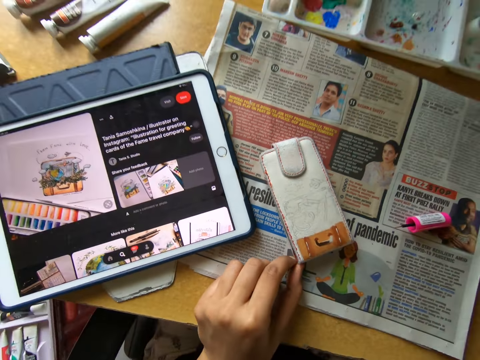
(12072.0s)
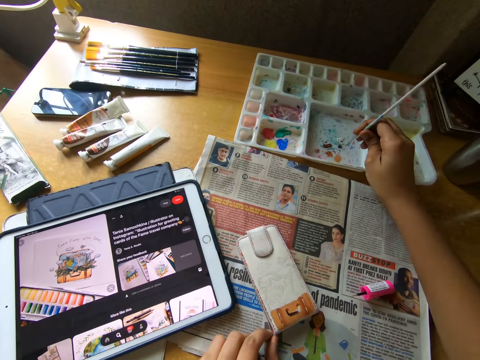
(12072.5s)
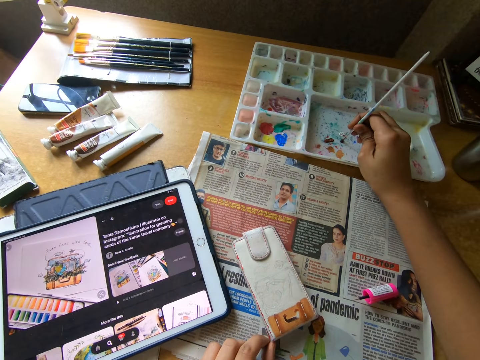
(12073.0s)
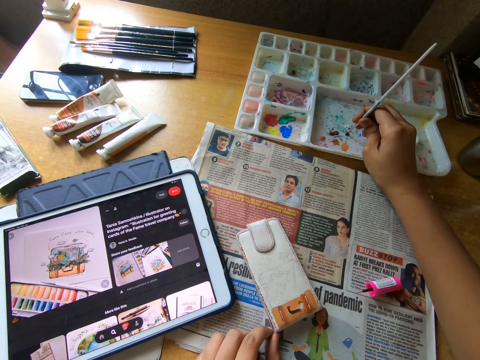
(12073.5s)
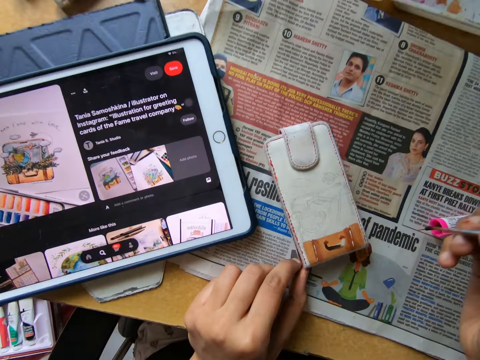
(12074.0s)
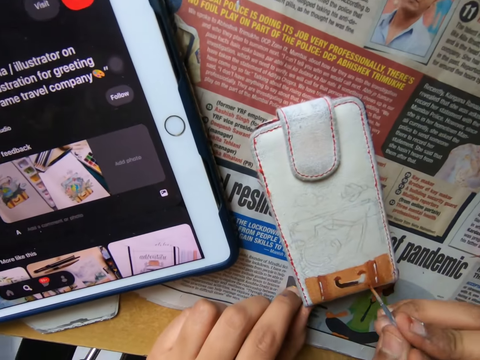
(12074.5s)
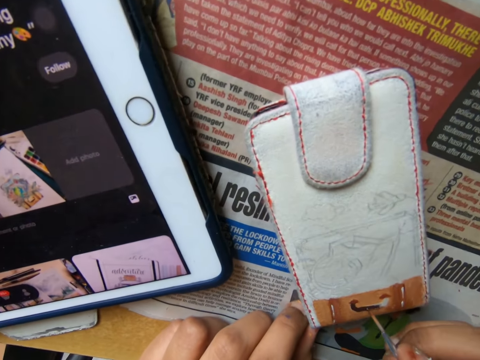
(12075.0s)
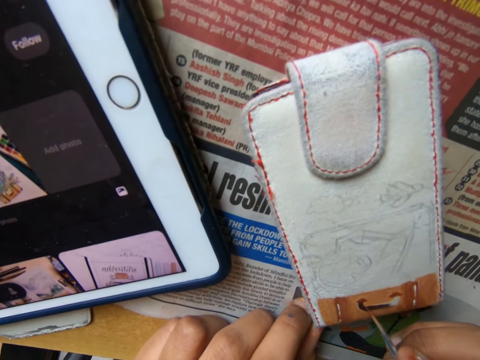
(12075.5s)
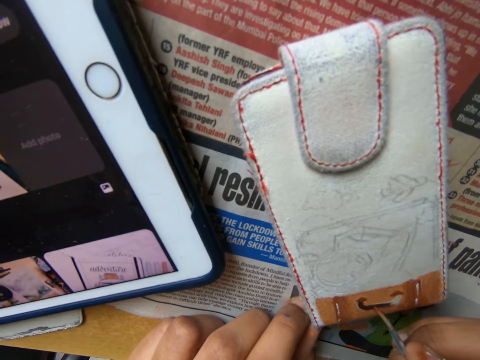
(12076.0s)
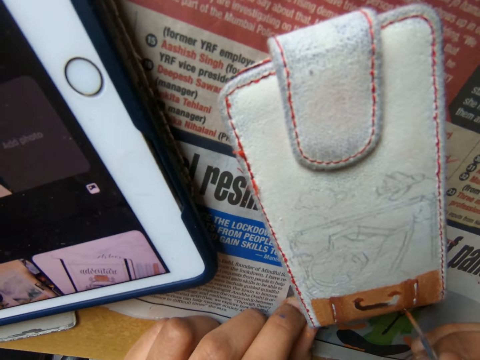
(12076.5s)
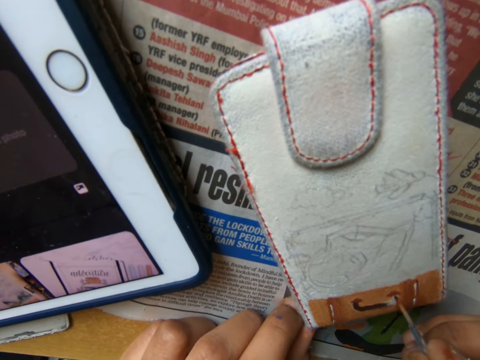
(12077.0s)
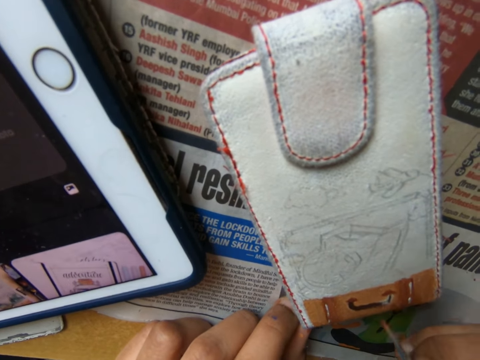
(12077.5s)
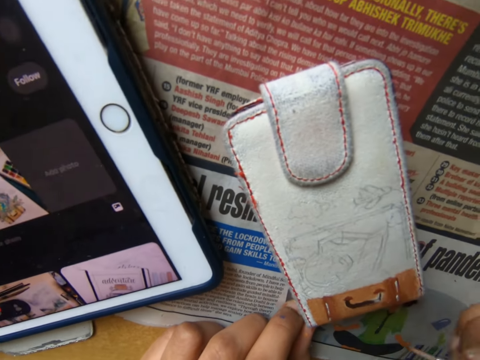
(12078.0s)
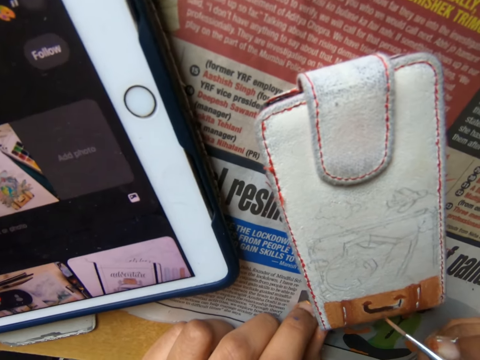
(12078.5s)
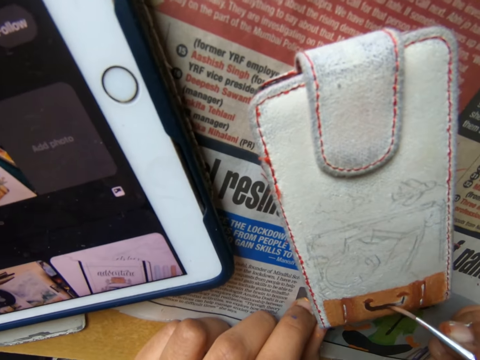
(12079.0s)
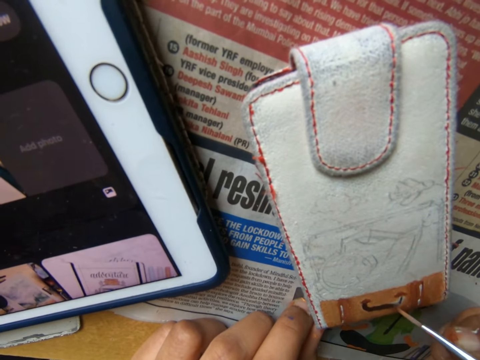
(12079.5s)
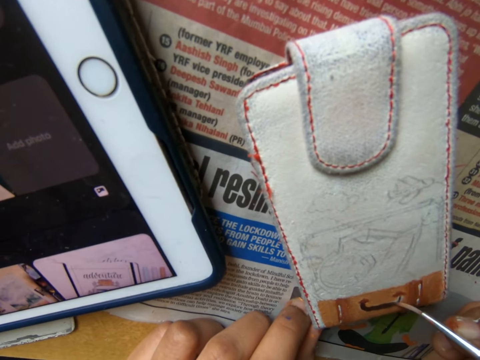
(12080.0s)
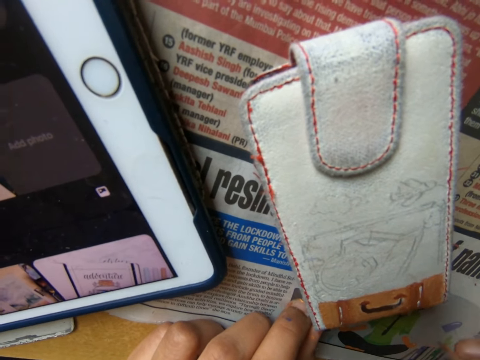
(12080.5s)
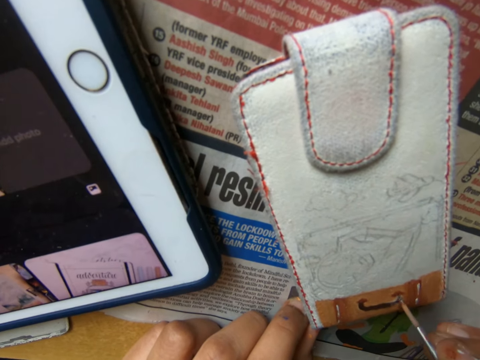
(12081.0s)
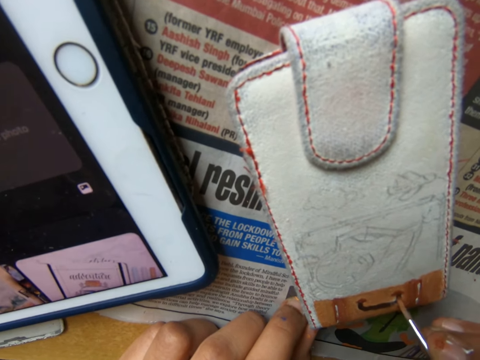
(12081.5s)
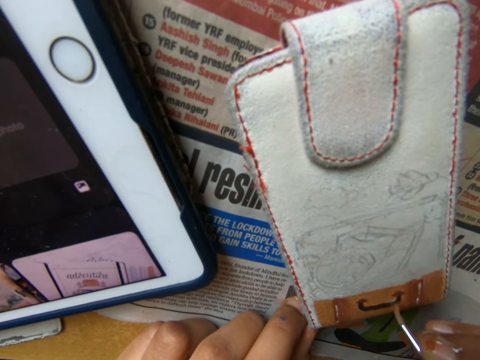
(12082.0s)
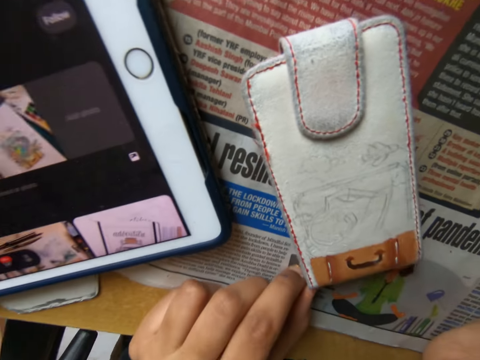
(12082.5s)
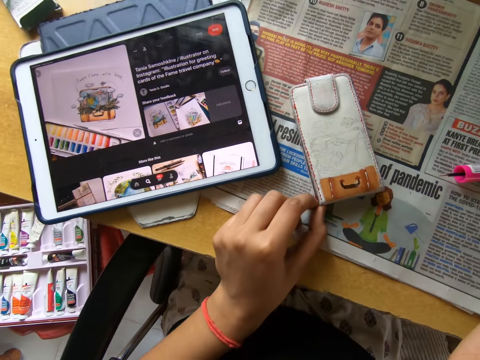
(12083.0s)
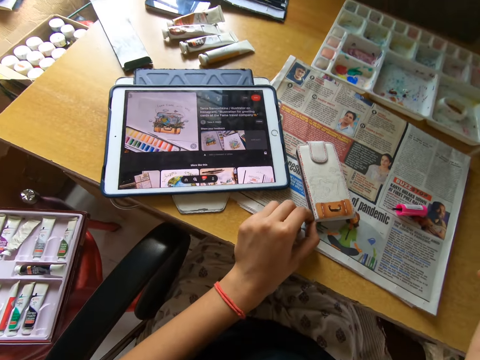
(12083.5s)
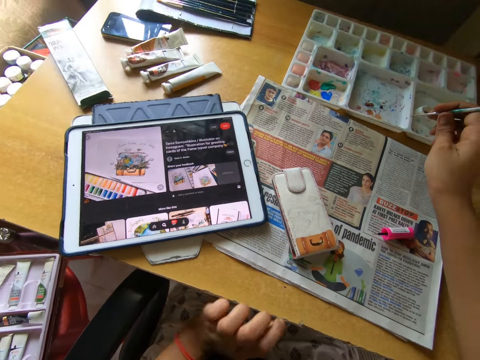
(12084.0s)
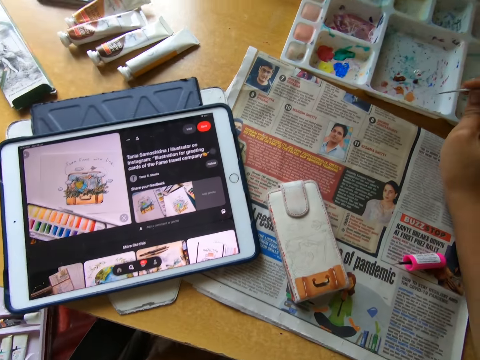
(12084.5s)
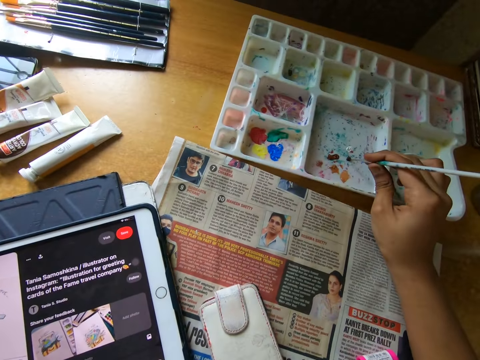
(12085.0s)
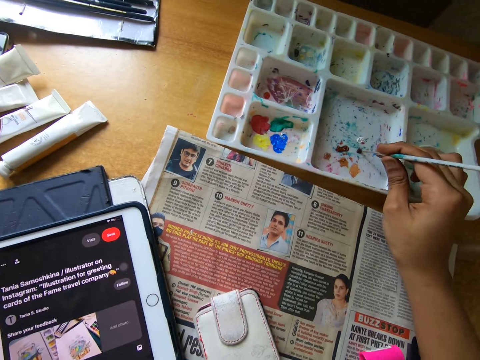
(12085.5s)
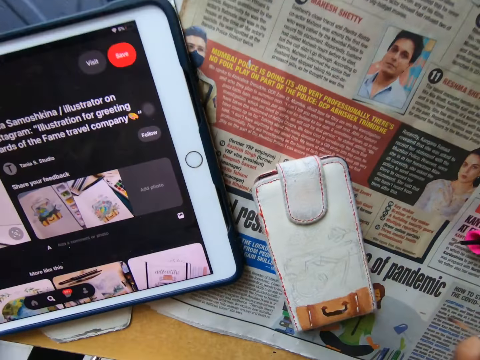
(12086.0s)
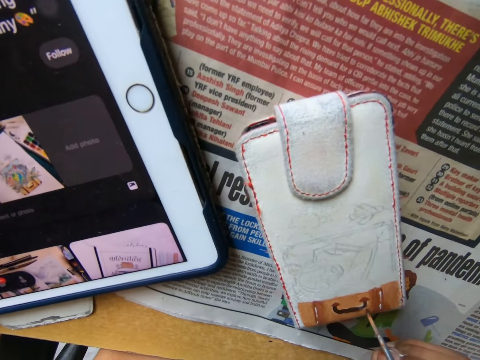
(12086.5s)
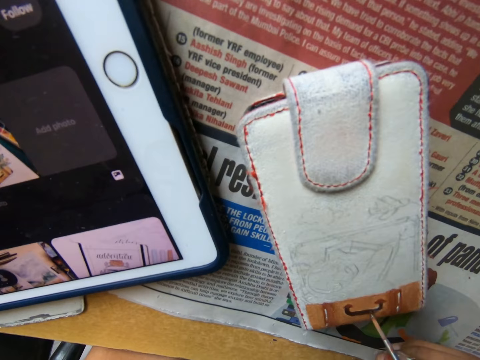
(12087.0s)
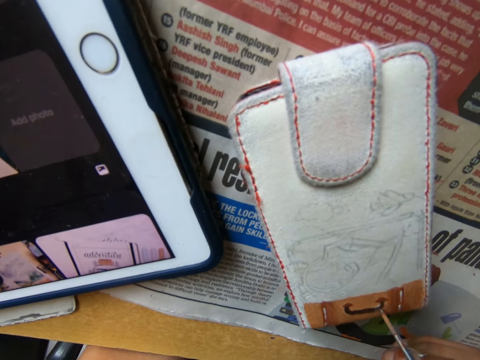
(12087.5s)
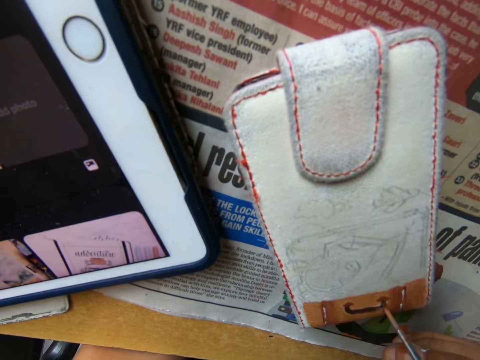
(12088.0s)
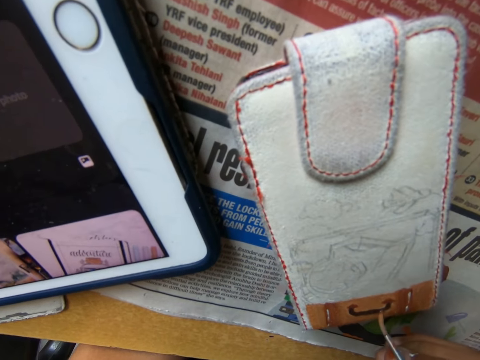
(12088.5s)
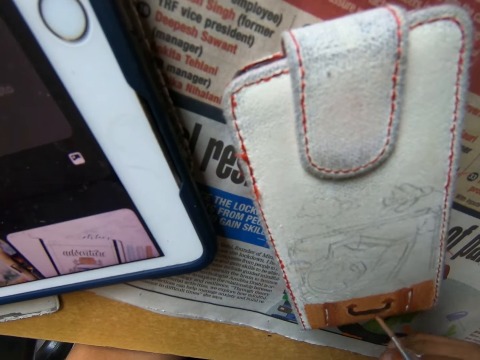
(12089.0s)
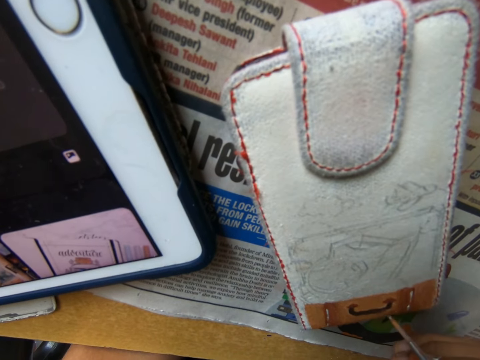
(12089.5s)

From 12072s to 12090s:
The camera wearer looks around. They dip the brush into the paint on the painting palette on the table. They move around. They paint the wallet on the table with the painting brush. They look at something. They paint something with the paintbrush. They look around. They move the paintbrush around the palette. They dip the brush into the paint on the painting palette on the table. They paint the wallet on the table with the painting brush.

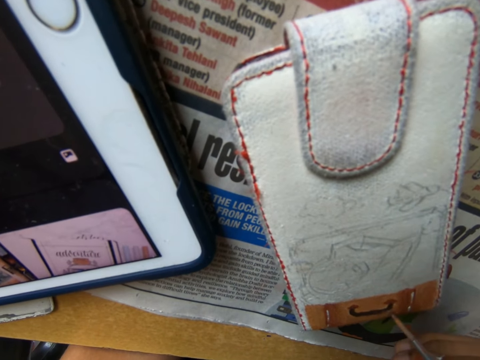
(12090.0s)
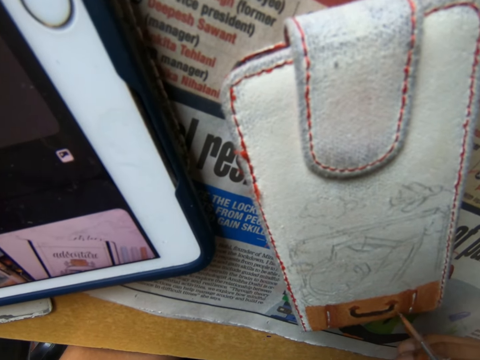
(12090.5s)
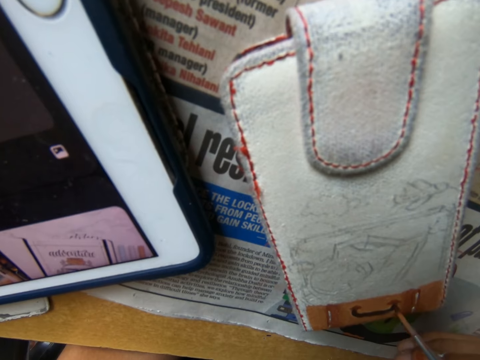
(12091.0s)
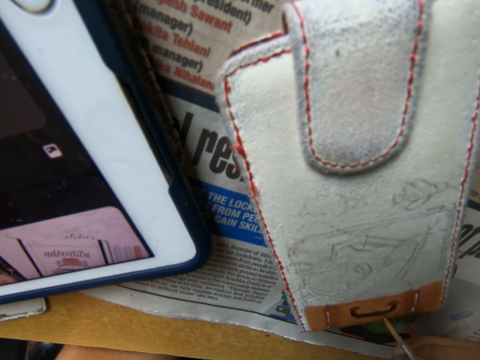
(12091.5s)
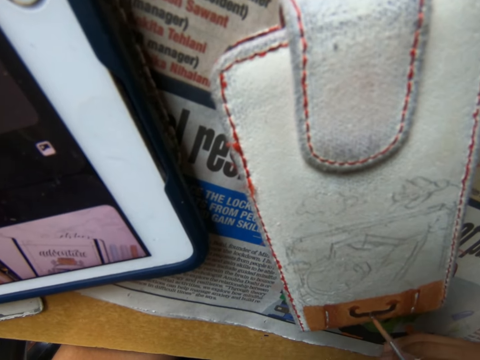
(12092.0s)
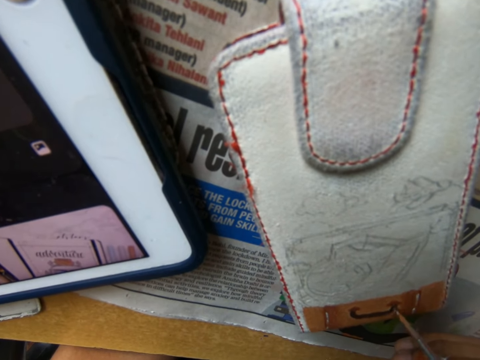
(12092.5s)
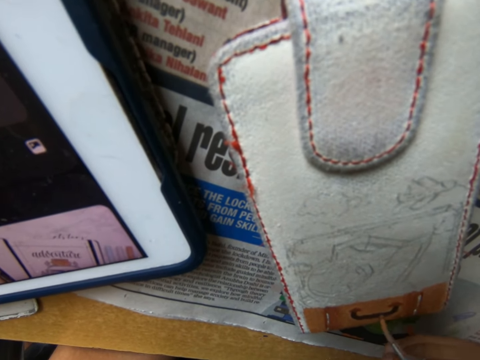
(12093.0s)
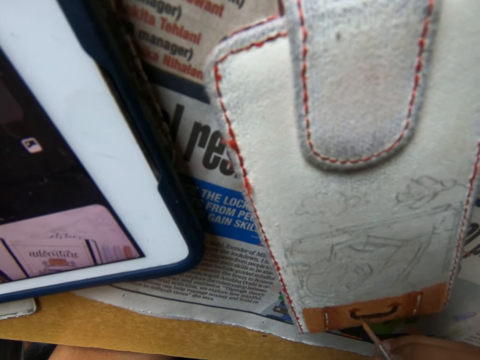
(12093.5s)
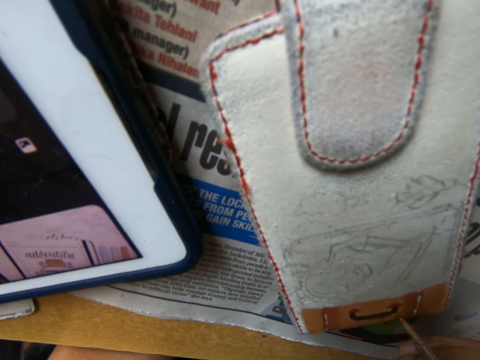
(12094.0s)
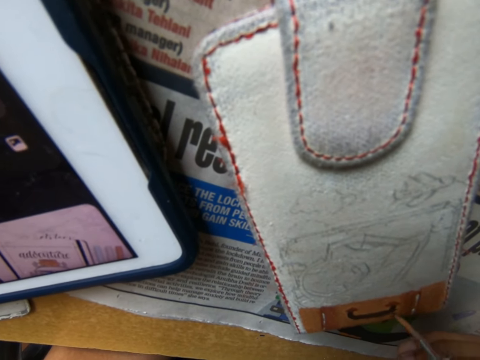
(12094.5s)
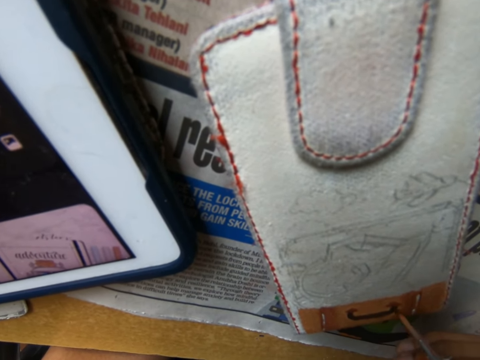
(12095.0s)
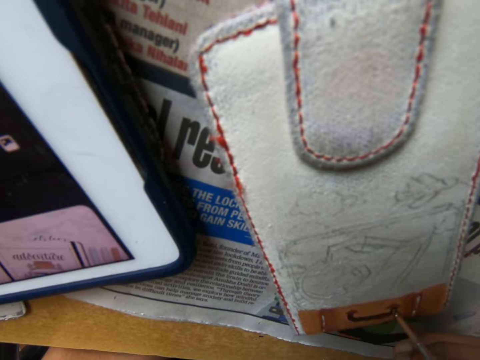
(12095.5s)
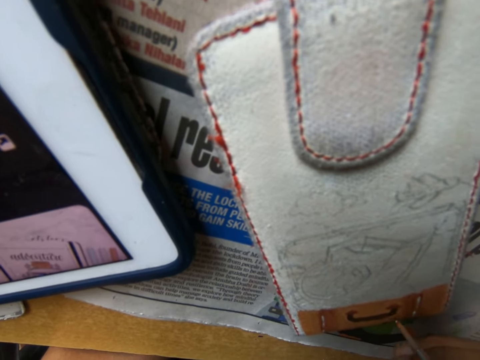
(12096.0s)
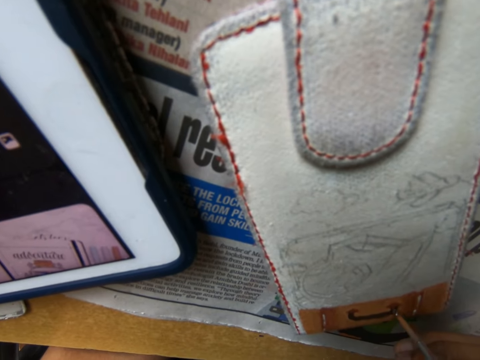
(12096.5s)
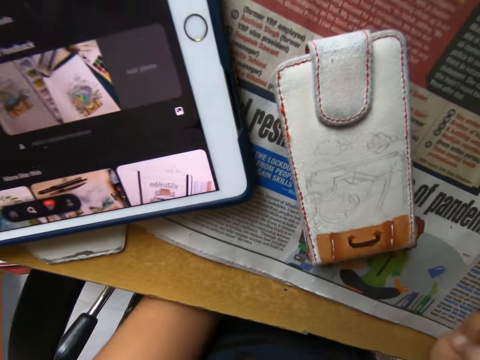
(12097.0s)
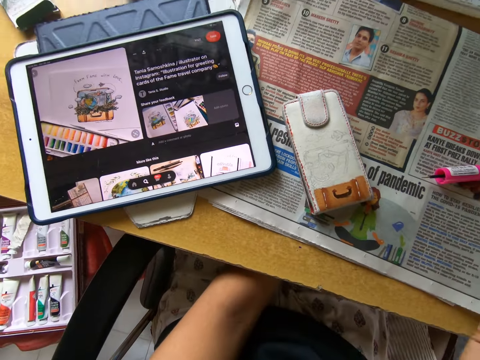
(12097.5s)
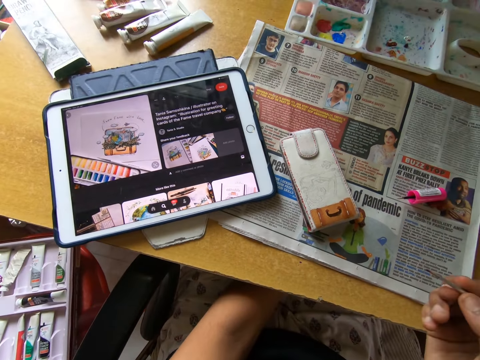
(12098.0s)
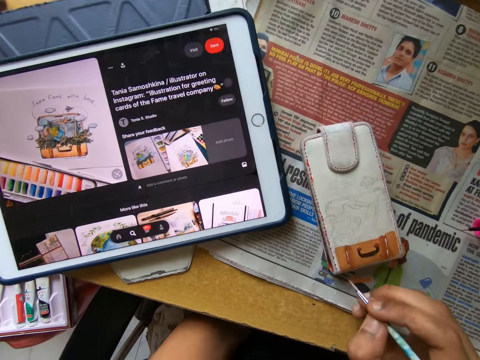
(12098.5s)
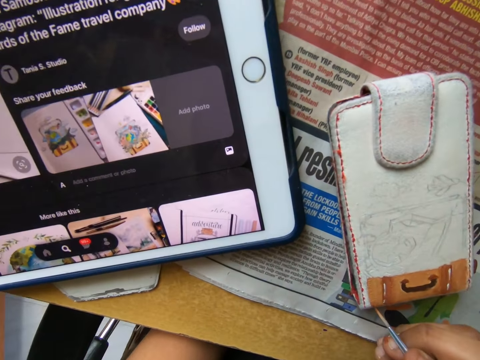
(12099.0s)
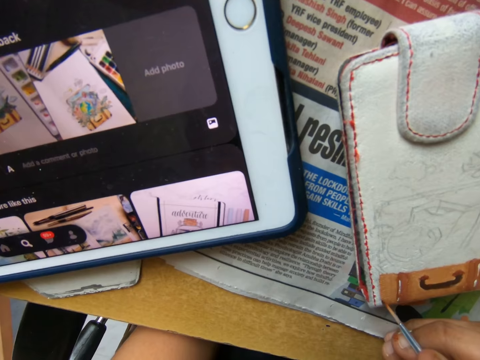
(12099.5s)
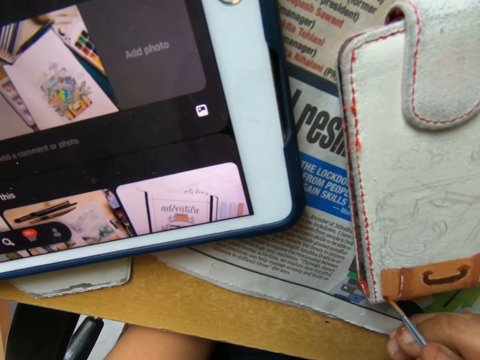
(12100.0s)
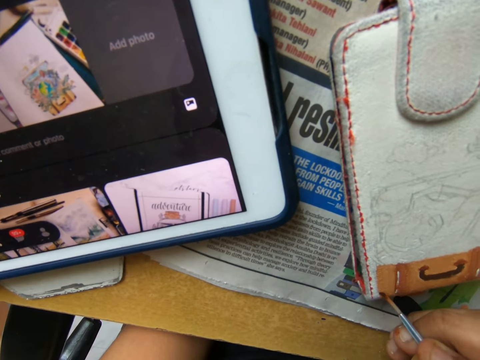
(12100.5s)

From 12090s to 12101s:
The camera wearer looks around. They paint something with a paintbrush.
